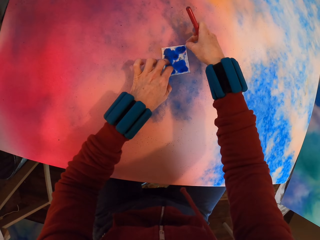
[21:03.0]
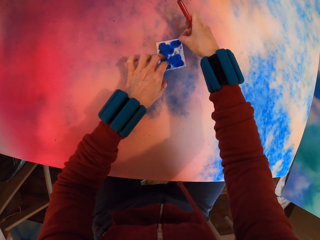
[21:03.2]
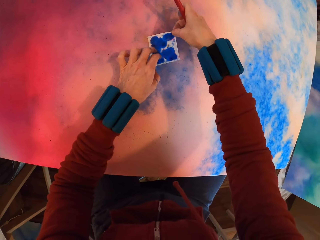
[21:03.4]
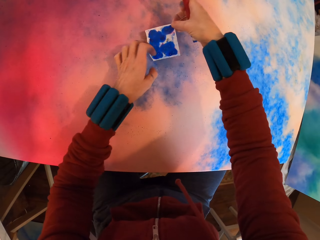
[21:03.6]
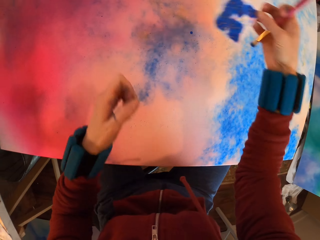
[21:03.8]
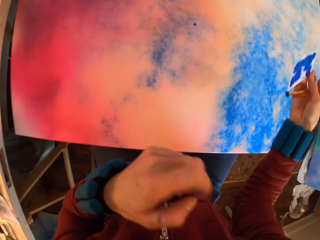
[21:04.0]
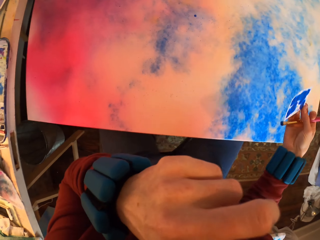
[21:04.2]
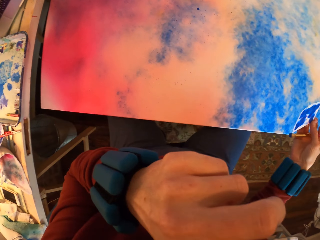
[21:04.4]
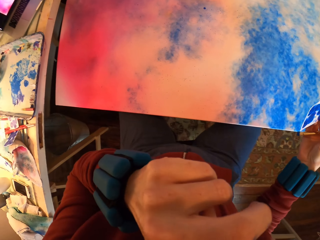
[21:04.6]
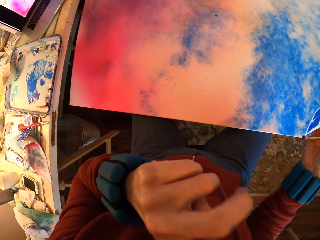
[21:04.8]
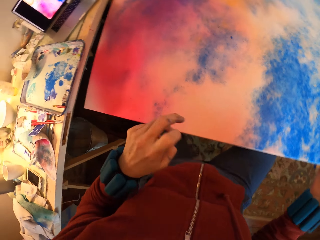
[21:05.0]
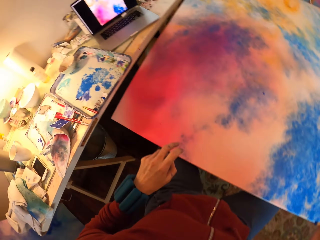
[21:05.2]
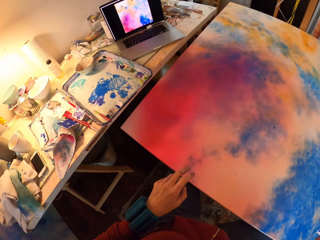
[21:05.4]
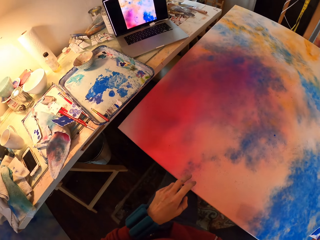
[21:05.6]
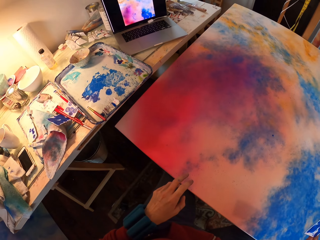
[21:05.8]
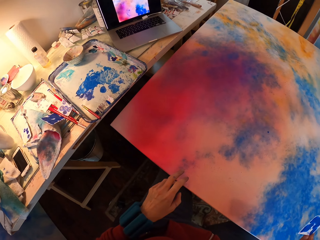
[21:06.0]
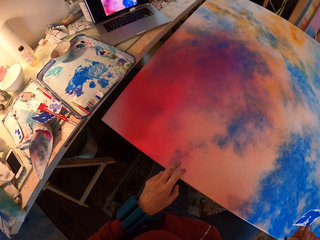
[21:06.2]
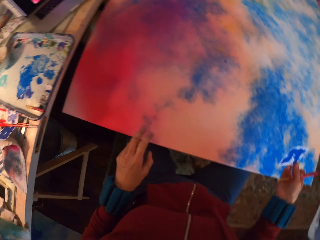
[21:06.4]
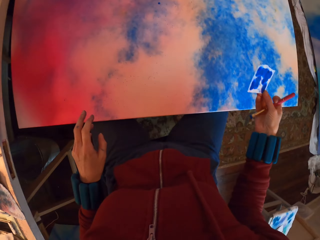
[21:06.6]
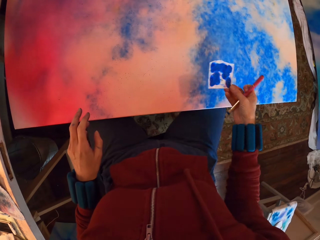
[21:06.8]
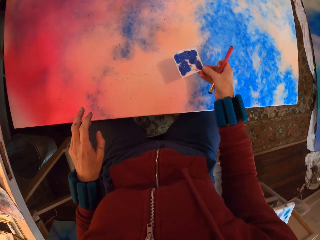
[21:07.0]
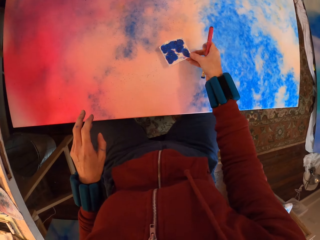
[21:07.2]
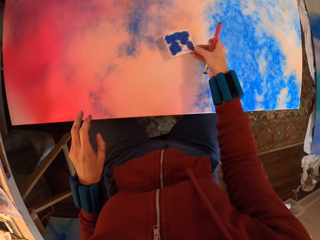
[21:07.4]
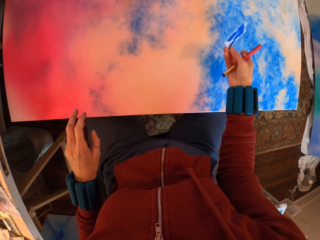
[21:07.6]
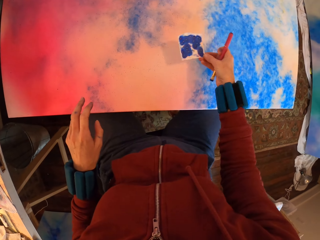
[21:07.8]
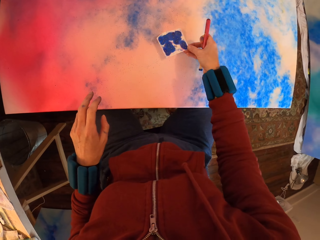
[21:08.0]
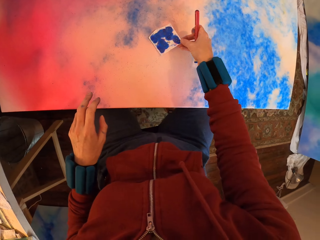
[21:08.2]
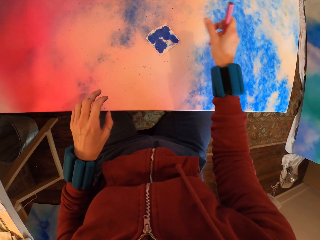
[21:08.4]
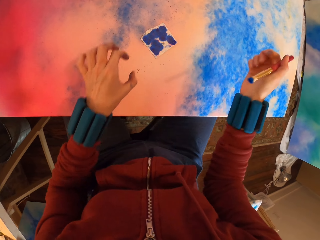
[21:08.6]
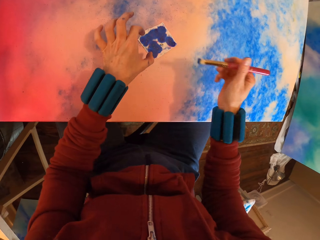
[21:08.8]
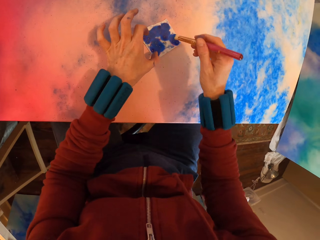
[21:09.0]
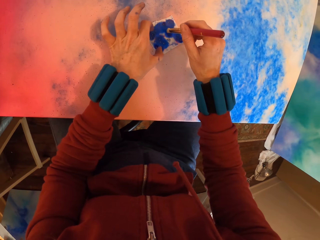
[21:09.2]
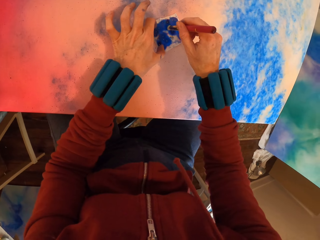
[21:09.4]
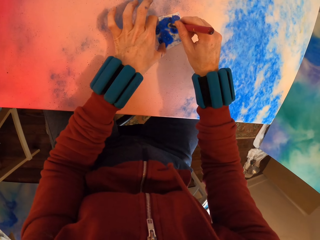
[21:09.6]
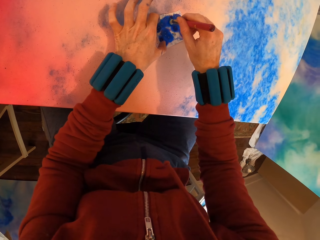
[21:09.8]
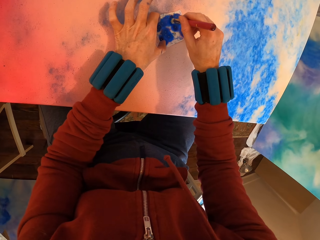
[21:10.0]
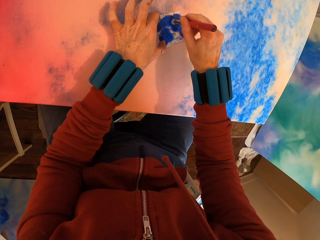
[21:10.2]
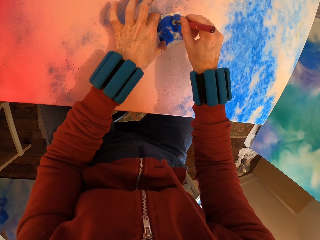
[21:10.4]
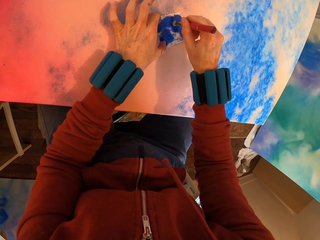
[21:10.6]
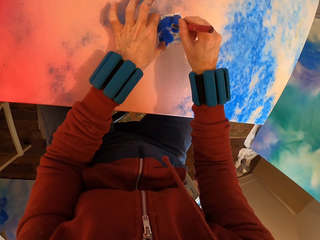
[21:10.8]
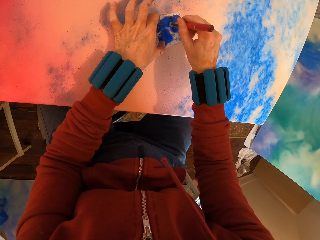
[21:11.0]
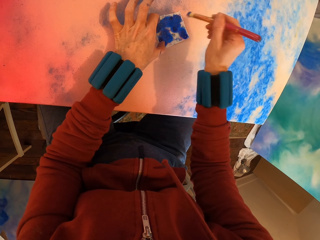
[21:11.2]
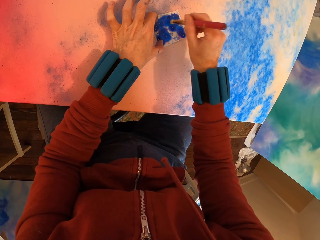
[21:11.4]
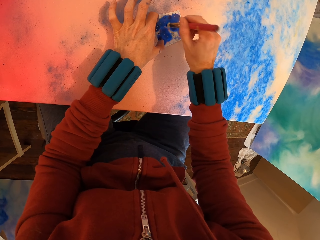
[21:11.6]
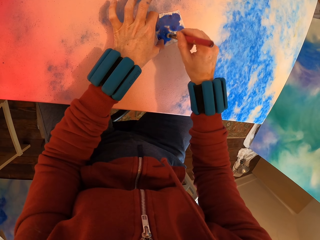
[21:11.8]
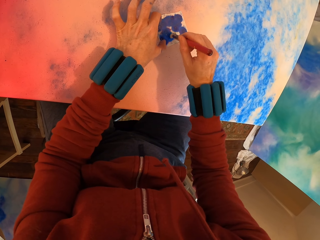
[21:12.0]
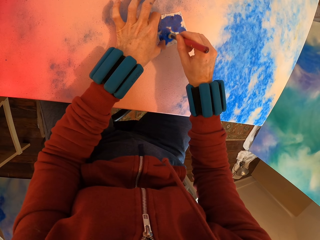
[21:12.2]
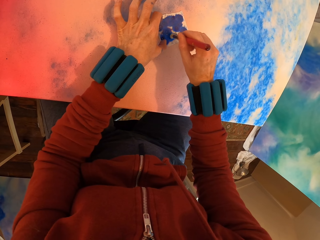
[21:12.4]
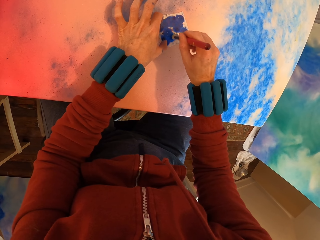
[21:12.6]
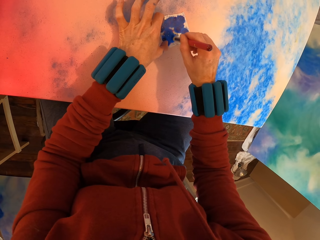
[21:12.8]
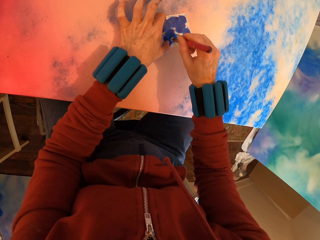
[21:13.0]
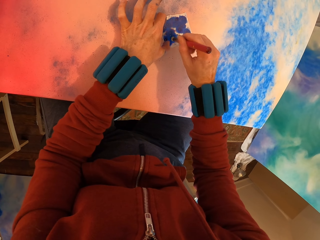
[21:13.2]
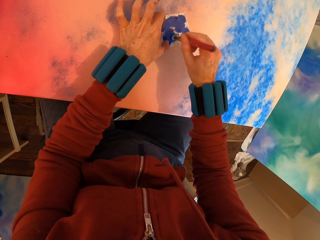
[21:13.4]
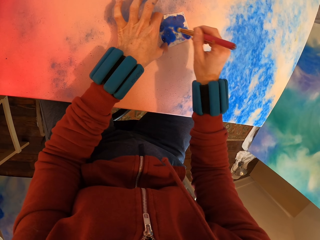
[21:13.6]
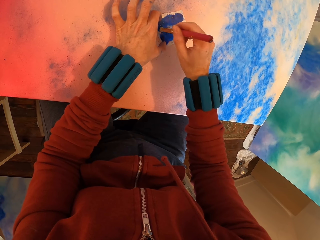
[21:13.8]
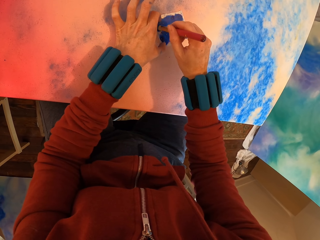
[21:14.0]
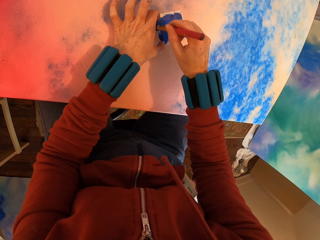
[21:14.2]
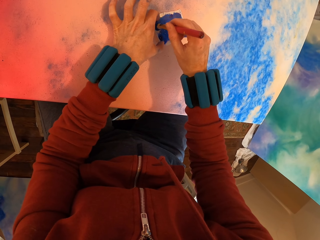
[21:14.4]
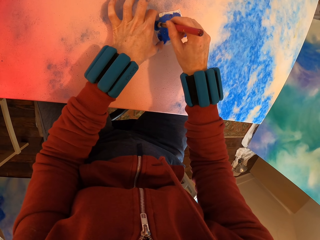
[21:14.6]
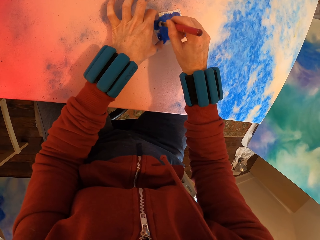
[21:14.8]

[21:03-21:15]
The camera wearer lifts the paper. They rub their nose with their hand. They place the paper on the canvas. They apply paint with the brush on the paper on the canvas.

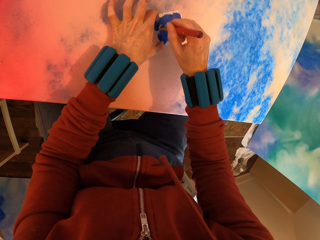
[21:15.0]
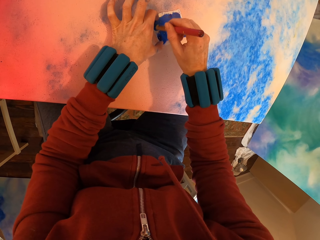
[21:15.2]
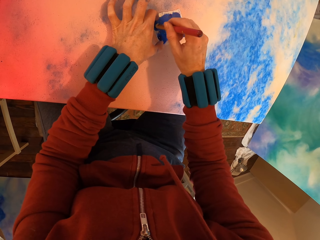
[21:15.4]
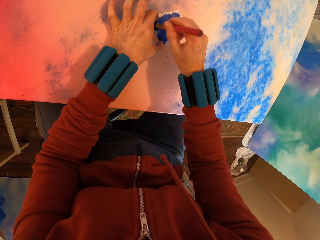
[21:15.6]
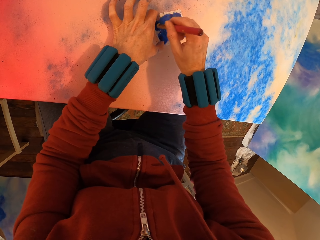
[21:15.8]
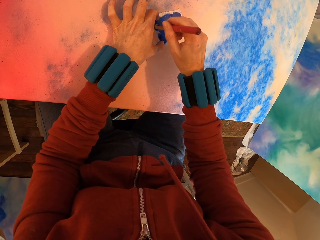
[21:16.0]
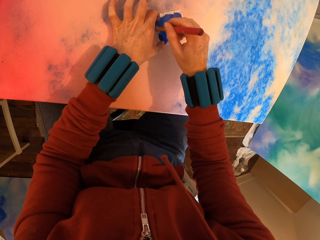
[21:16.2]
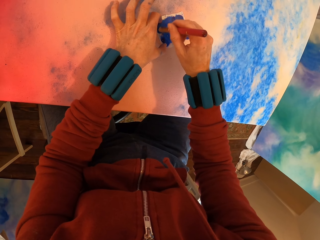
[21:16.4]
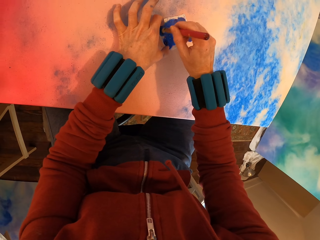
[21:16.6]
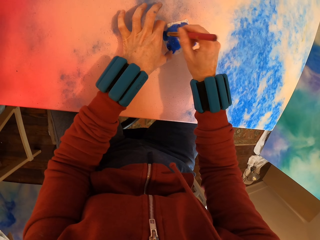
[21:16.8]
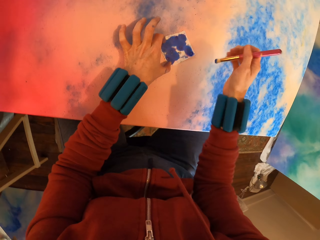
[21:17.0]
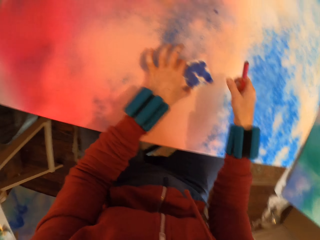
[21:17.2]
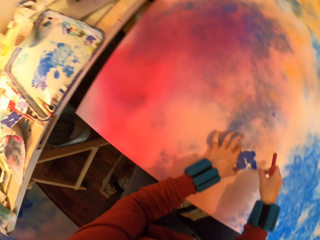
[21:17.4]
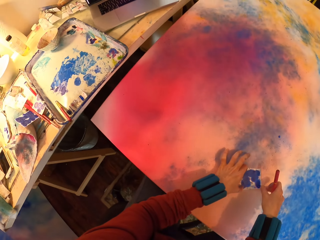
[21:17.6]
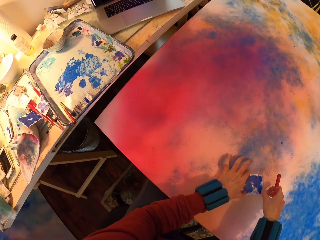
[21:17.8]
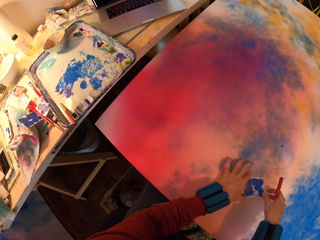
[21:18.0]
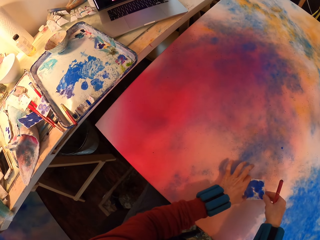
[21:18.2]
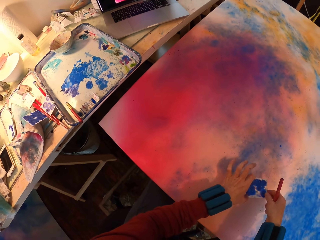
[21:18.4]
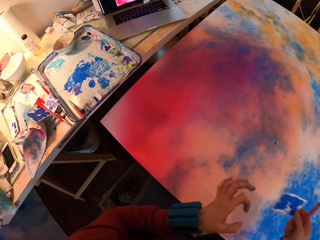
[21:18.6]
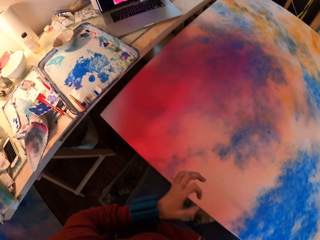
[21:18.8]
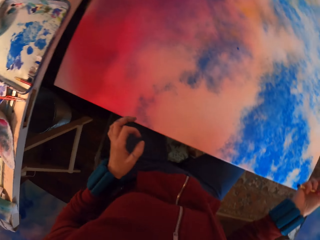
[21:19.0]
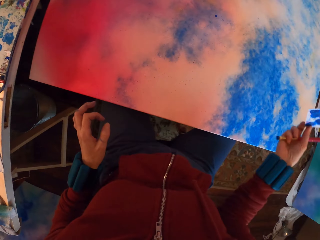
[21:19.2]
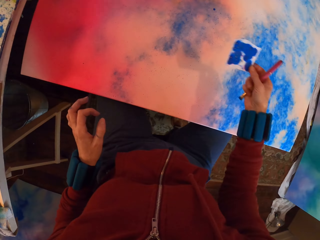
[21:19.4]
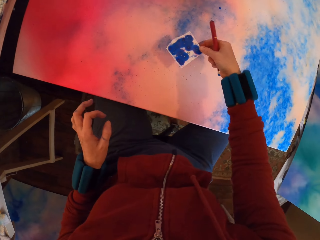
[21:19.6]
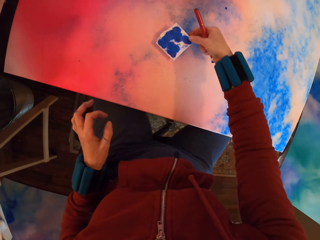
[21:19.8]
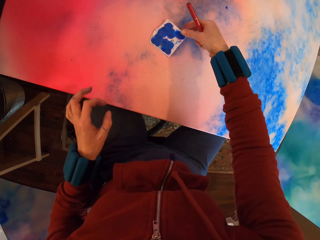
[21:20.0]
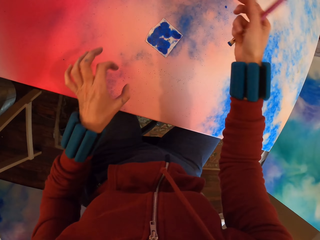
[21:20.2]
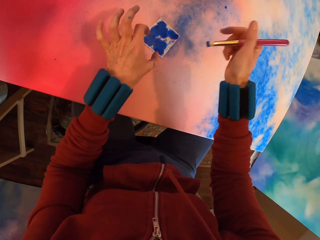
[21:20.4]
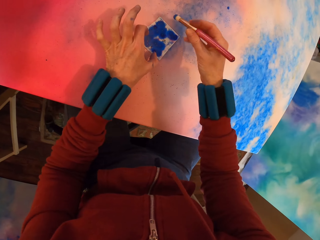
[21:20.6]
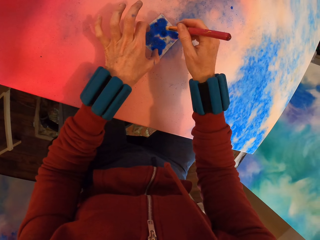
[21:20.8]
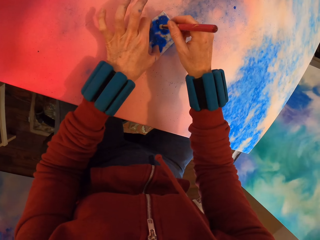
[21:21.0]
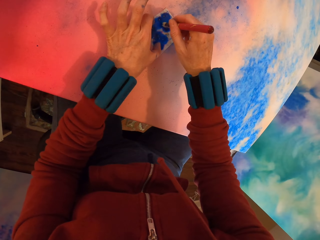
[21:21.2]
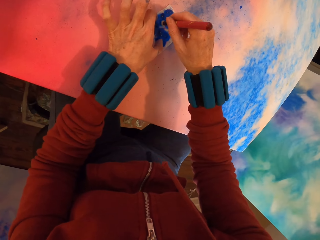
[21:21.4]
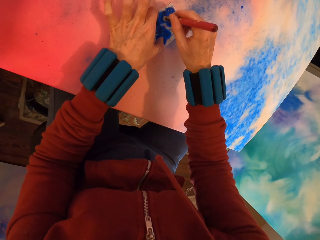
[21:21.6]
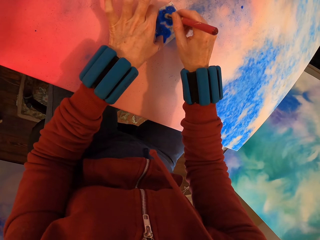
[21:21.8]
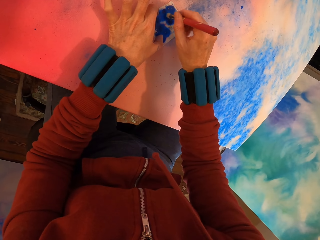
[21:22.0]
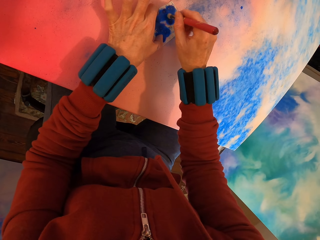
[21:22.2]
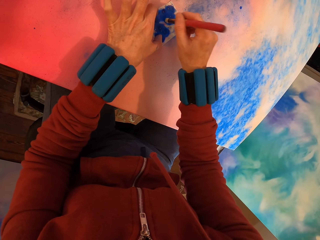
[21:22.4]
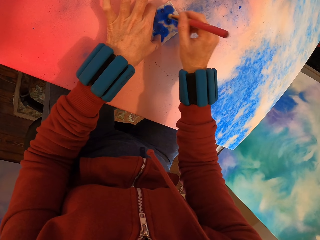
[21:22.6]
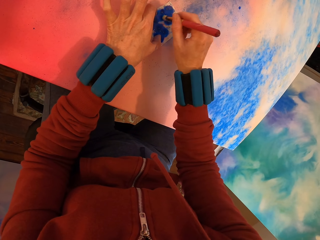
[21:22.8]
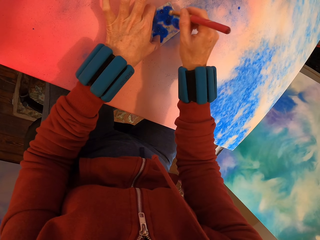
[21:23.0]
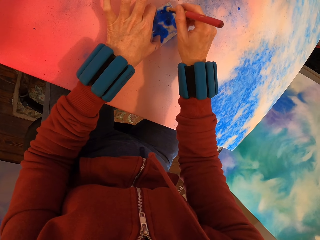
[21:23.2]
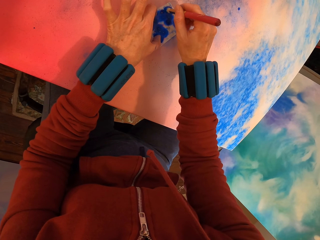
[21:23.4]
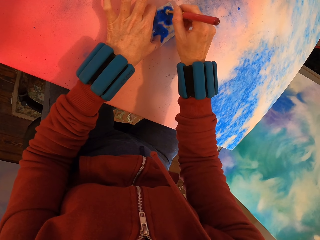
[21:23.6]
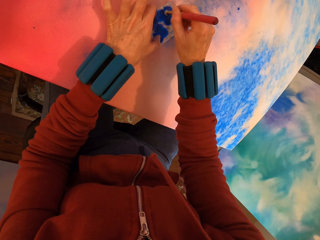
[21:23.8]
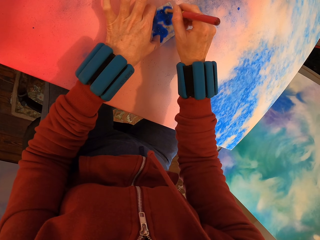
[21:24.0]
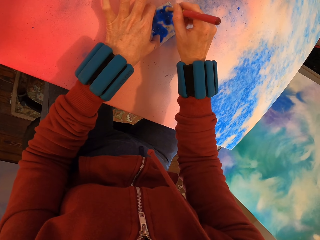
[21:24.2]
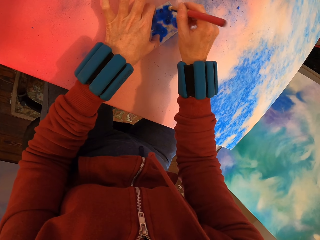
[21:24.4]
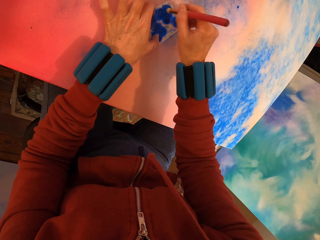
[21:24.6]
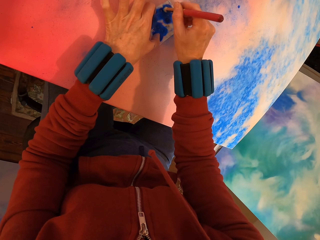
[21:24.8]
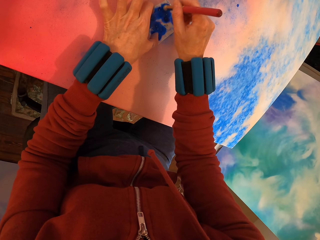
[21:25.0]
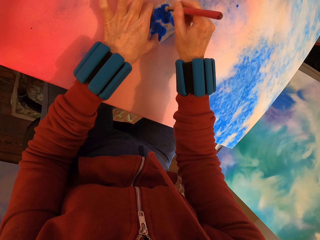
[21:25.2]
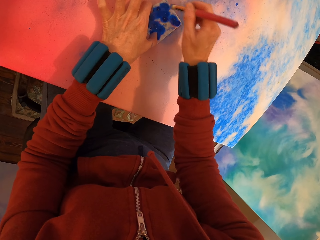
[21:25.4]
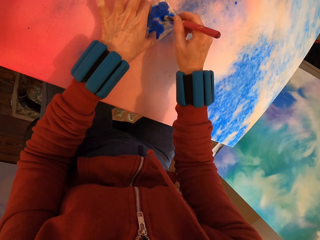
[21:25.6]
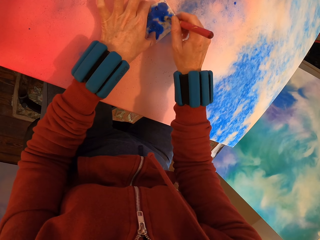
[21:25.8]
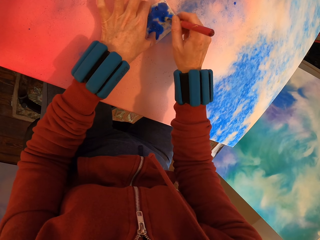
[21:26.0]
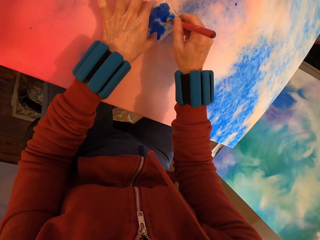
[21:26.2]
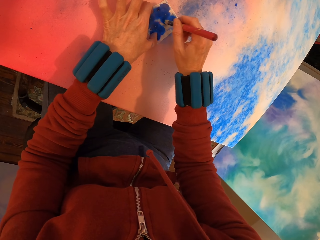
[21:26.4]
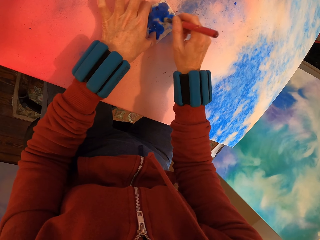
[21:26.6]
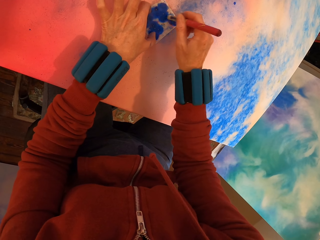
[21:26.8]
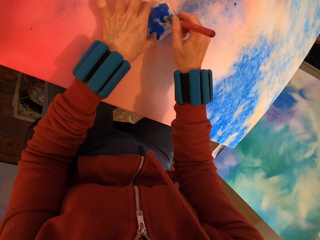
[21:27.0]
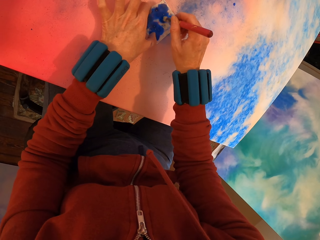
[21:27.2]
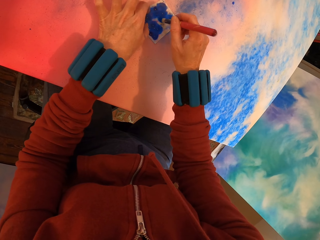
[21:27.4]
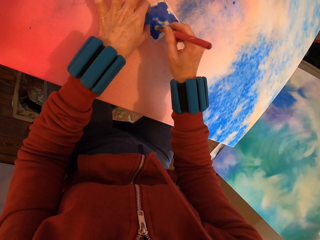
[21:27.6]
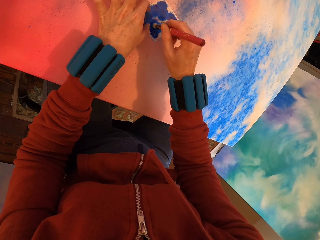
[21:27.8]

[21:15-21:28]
The camera wearer looks around. They place the paper on the canvas.
